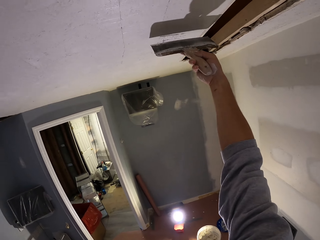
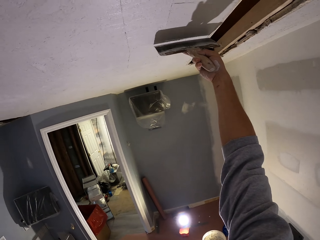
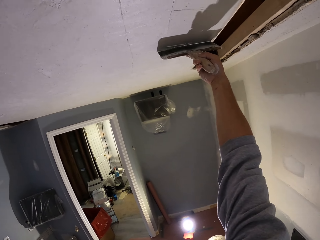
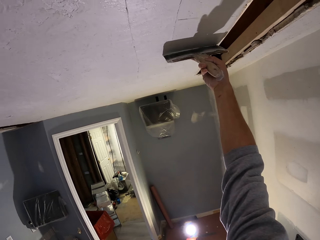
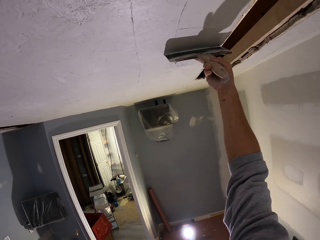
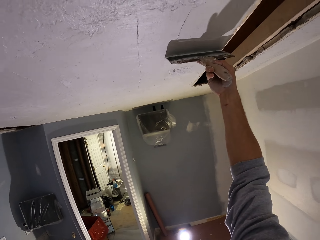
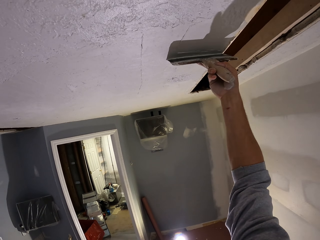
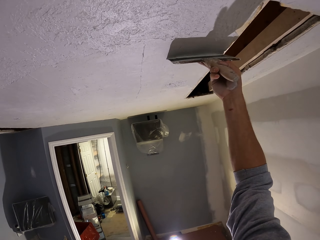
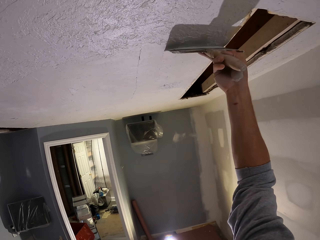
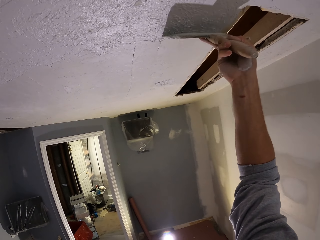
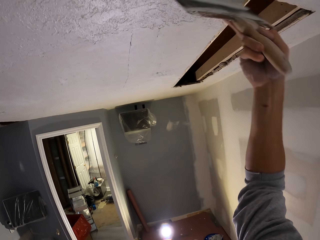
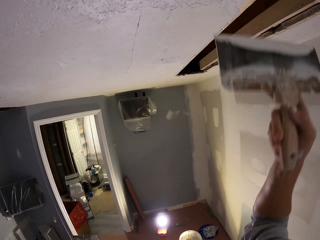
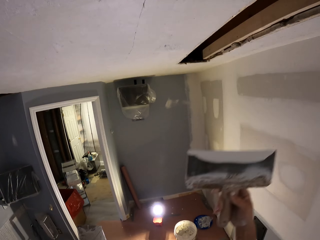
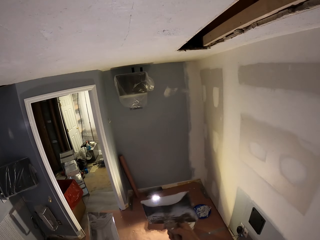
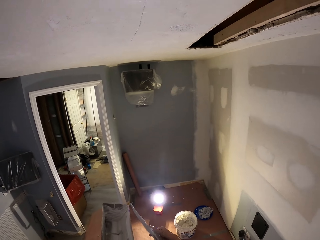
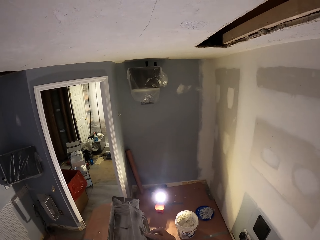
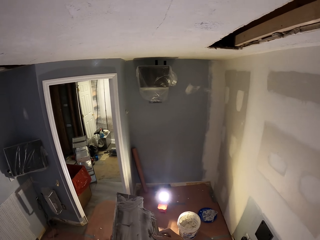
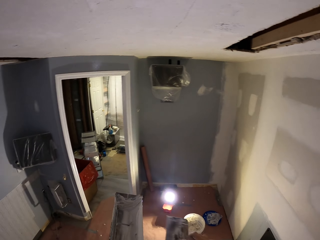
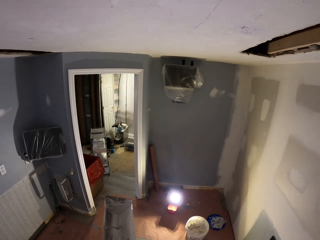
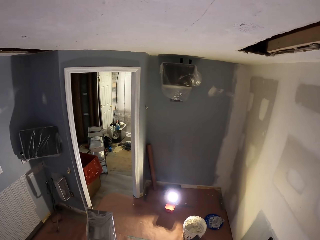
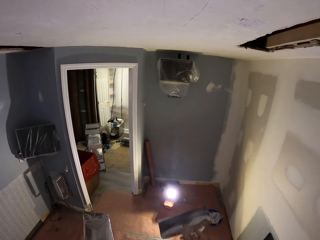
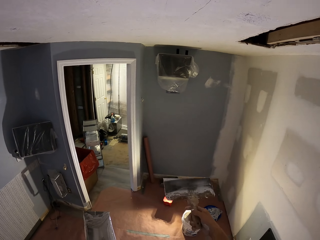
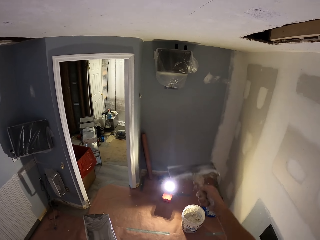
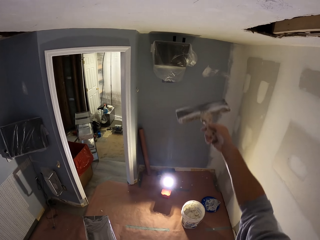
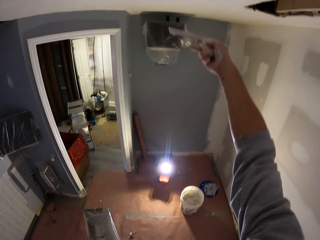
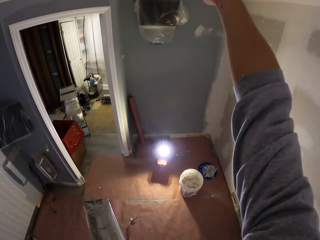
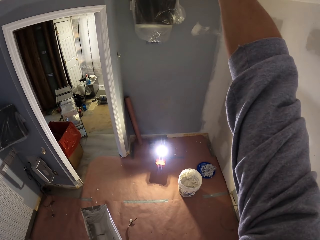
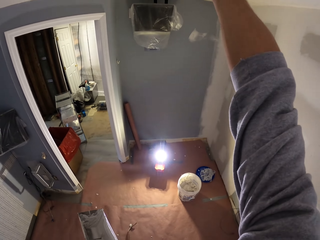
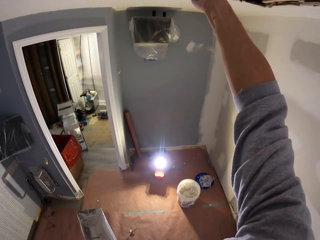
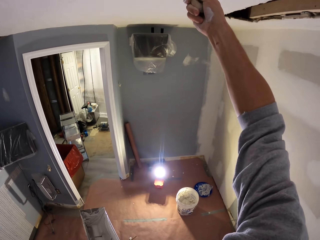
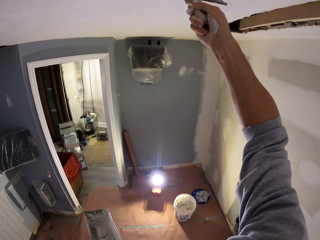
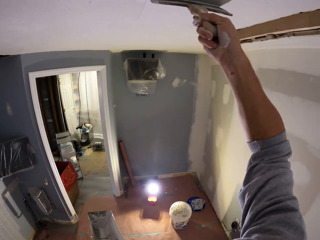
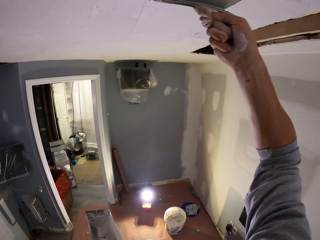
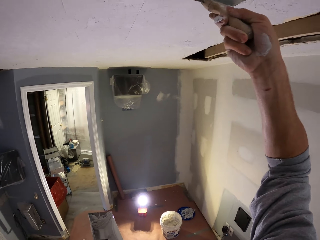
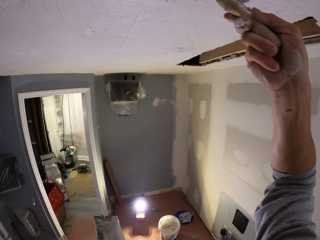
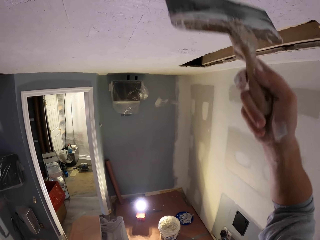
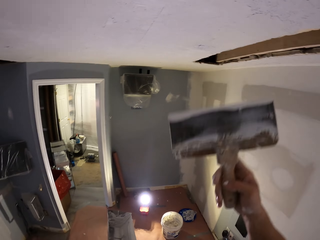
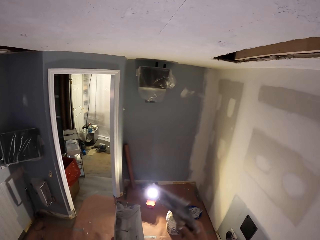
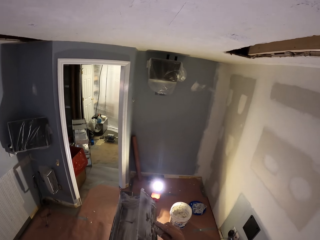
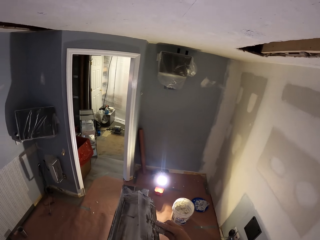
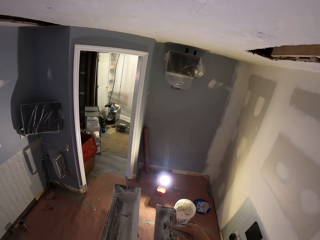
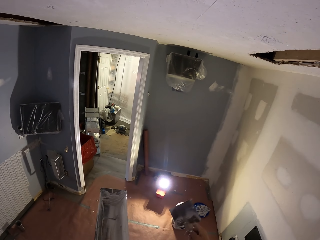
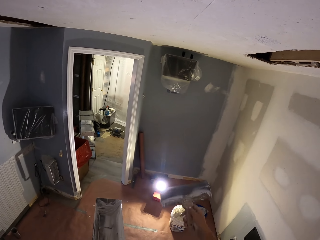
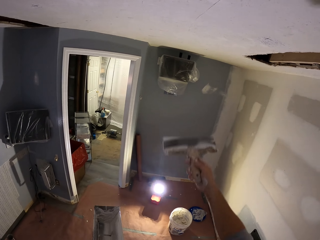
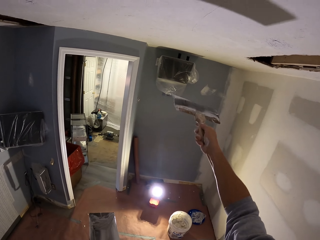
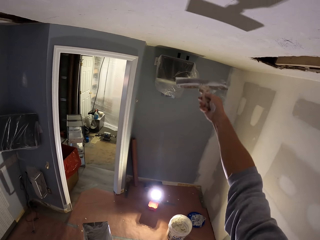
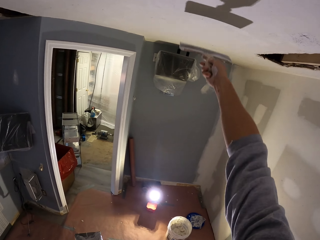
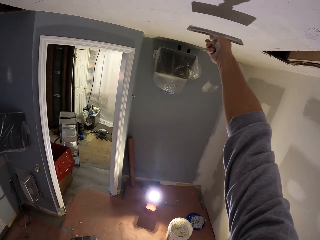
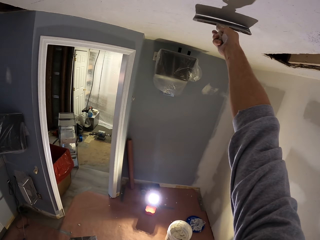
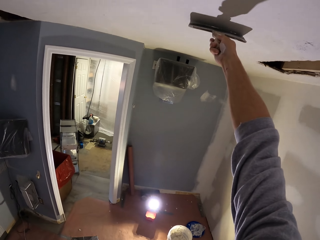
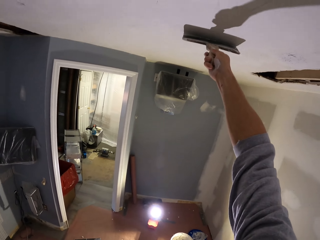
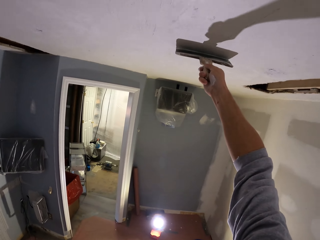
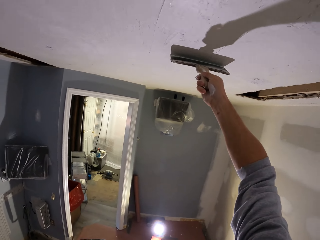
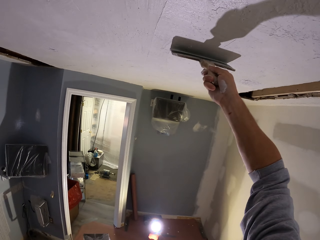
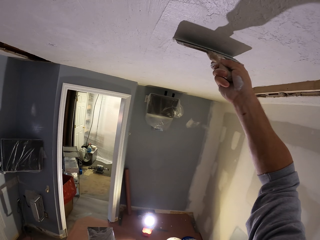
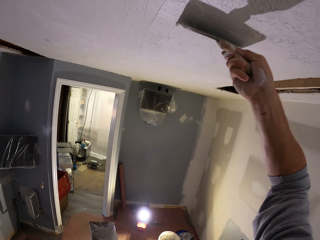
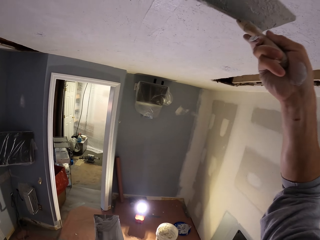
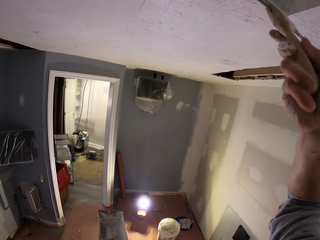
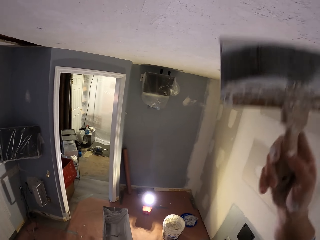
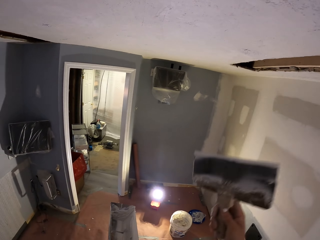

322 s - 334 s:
The camera wearer plasters the ceiling vertically. They reduce the plastering wall paint from something. They pick the paint from the paint can. They apply the paint on the wall. They plaster the ceiling vertically. They reduce the plastering wall paint from something. They rotate the plastering tool. They plaster the ceiling vertically.

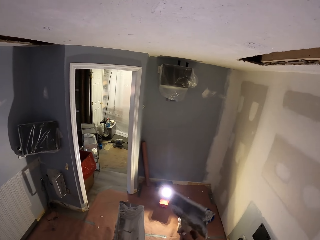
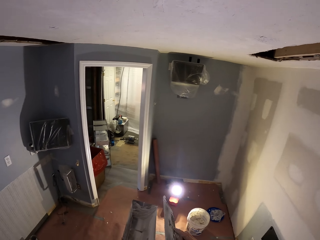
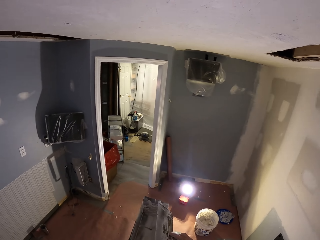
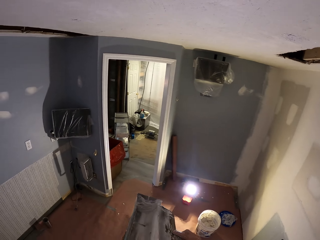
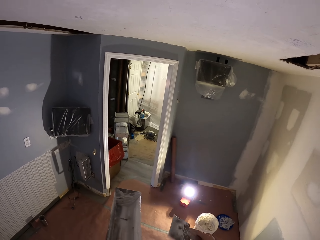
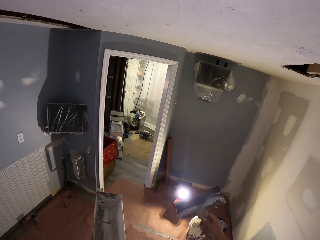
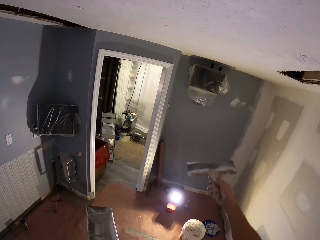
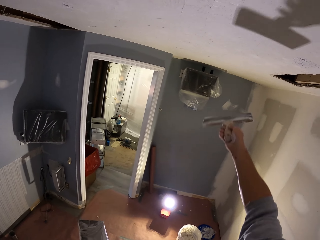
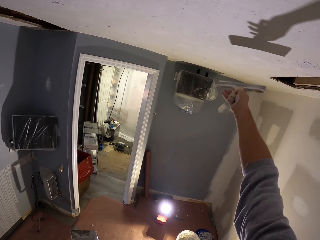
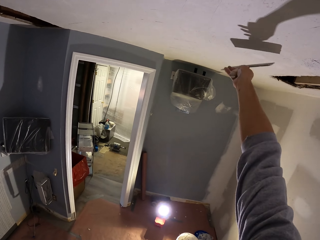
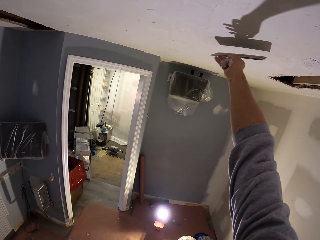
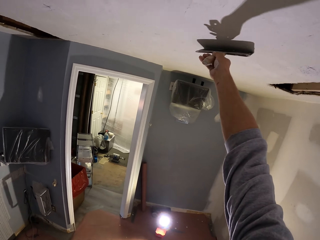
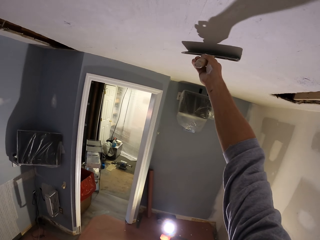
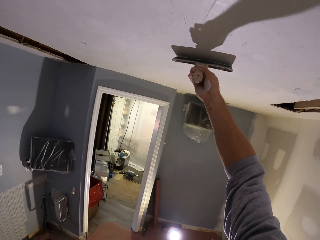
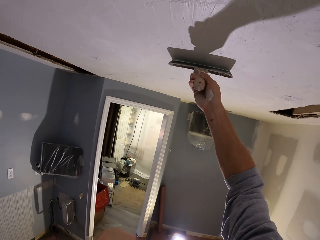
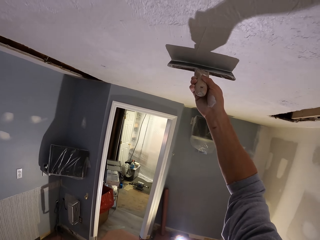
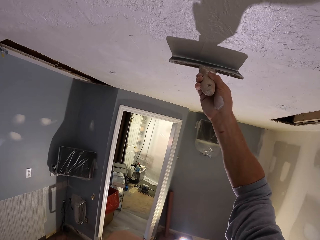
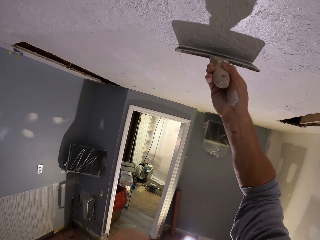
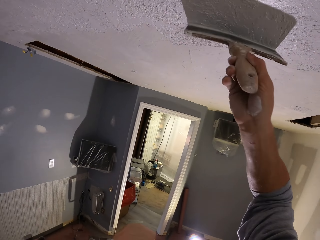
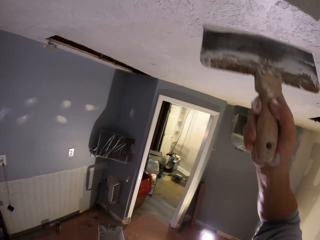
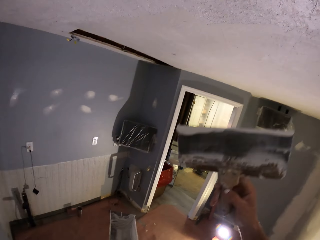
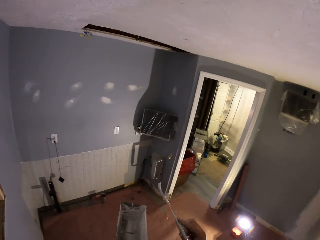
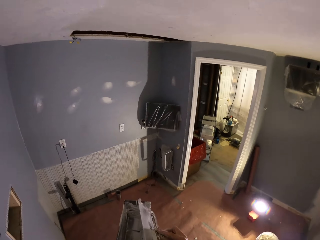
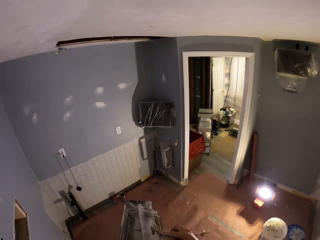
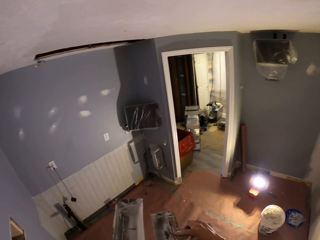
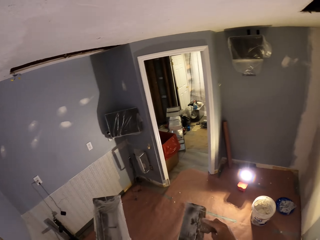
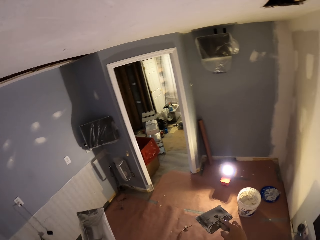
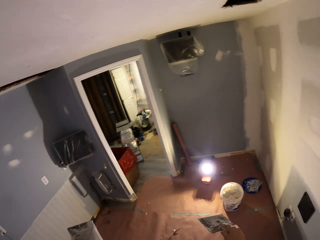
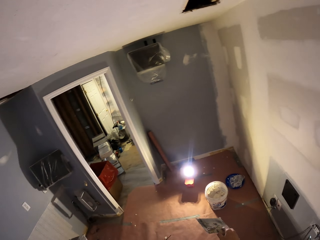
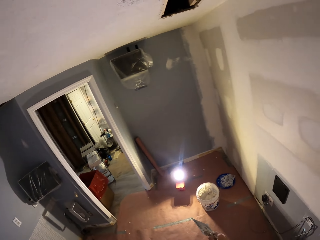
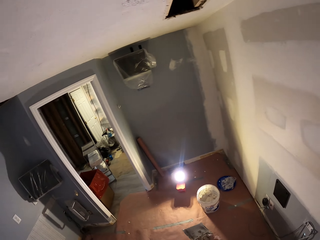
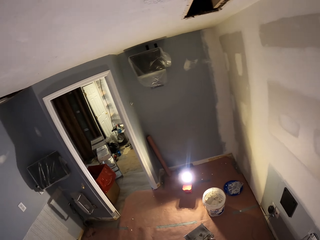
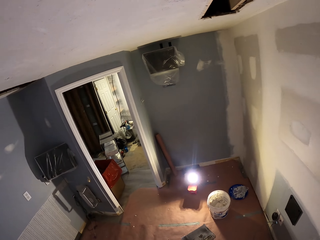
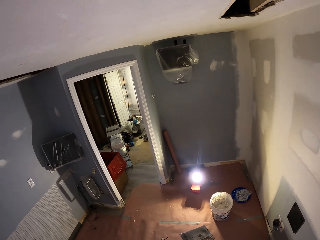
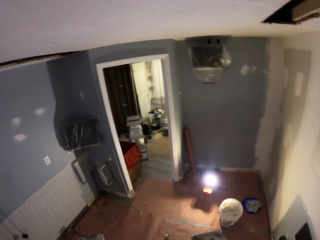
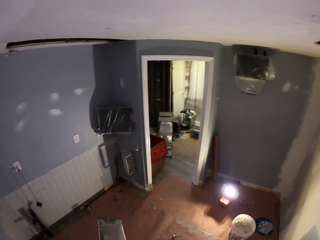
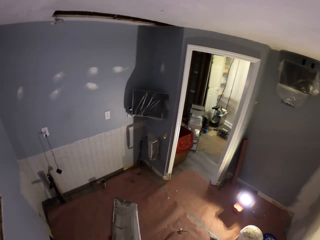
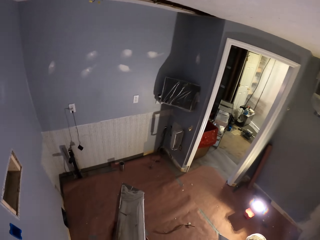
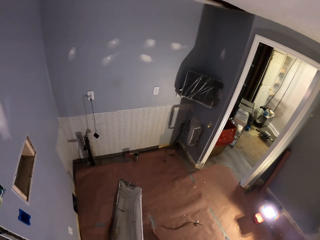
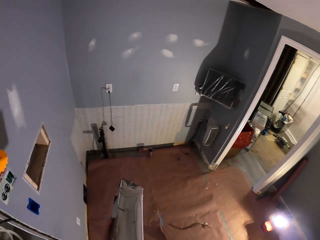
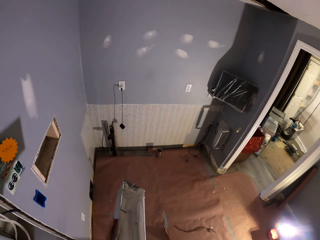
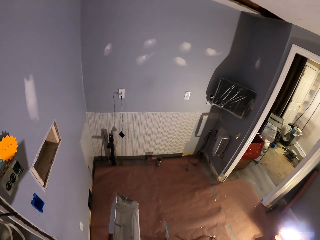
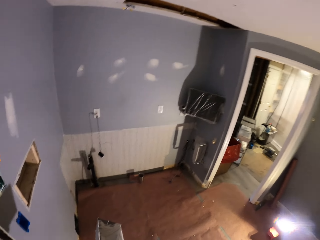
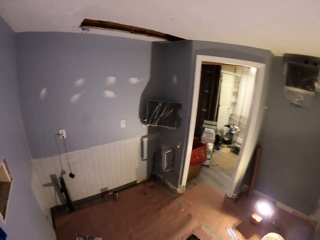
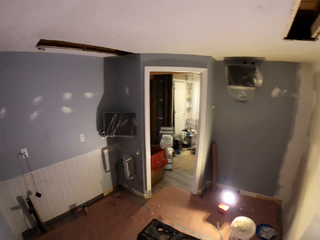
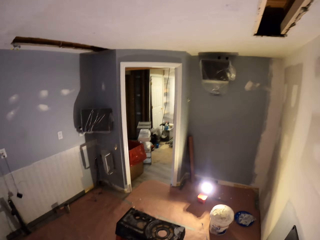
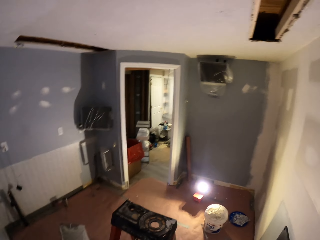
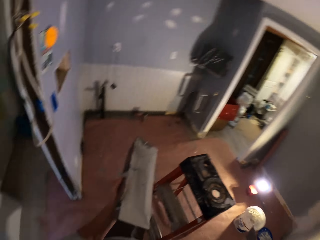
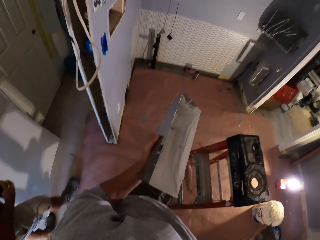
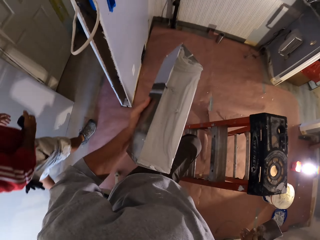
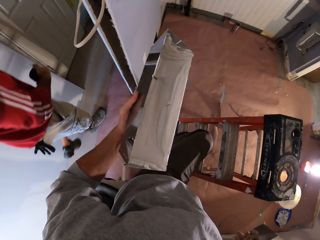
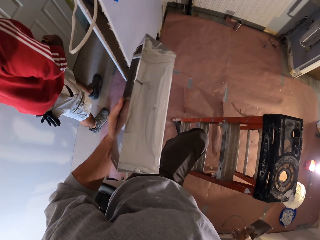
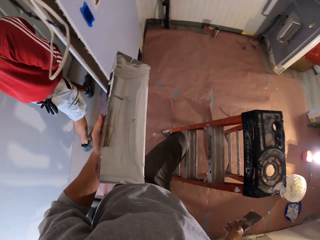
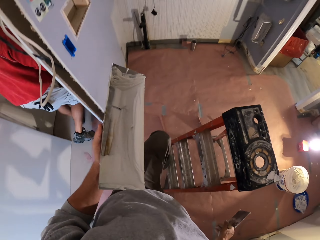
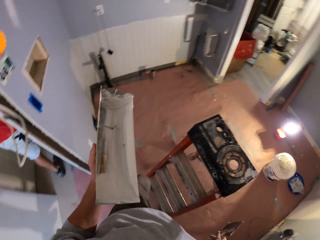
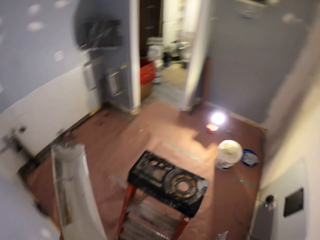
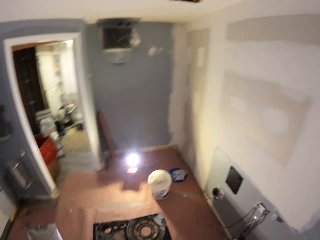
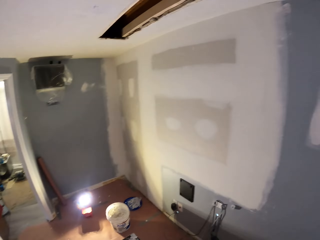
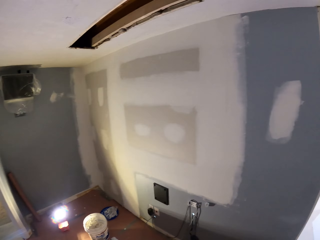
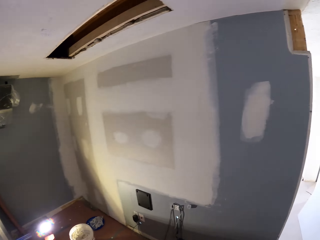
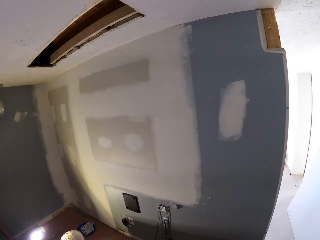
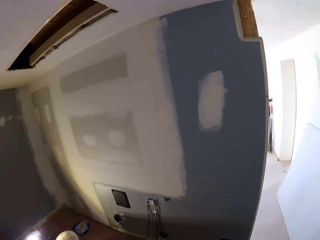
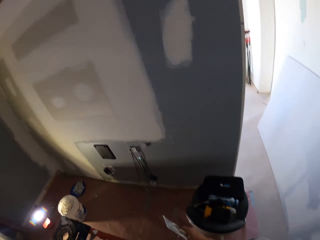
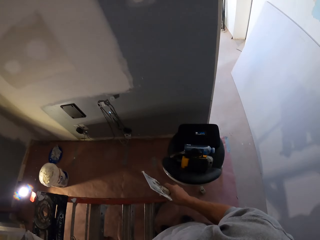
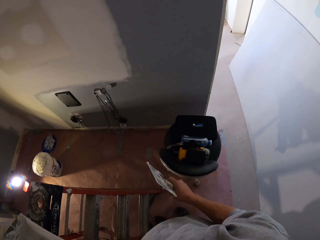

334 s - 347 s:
The camera wearer picks the paint from the paint can. They reduce the plastering wall paint from something. They rotate the plastering tool. They apply the paint on the wall. They plaster the ceiling vertically. They reduce the plastering wall paint from something. They look around the room. They look around the ceiling. They go down the ladder. They look around the room.
